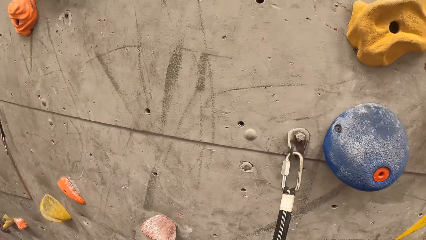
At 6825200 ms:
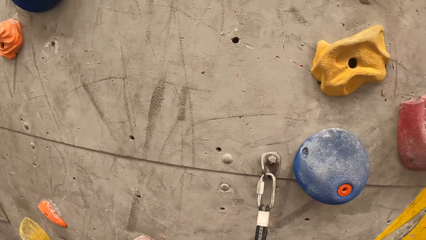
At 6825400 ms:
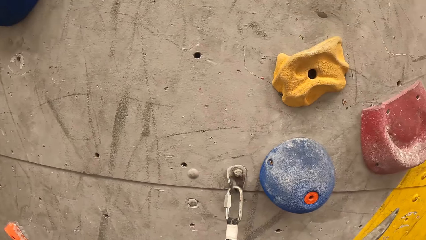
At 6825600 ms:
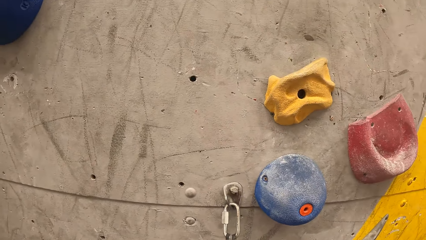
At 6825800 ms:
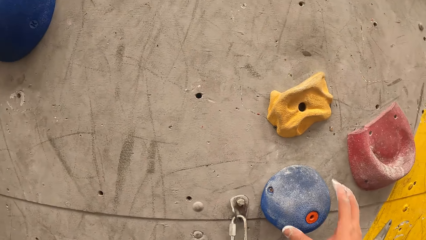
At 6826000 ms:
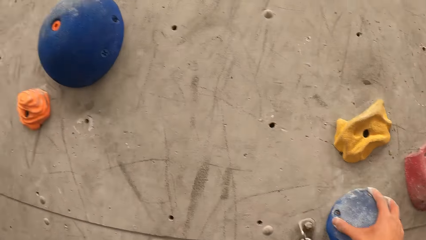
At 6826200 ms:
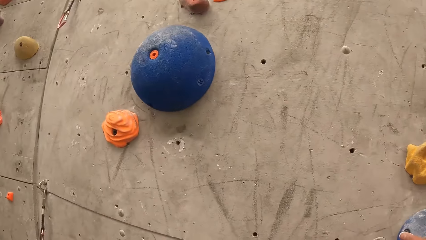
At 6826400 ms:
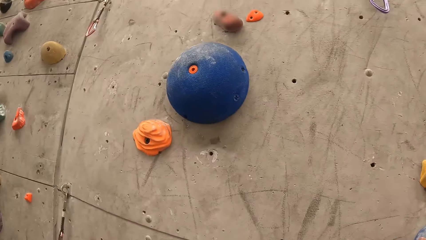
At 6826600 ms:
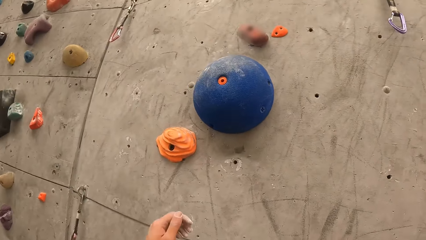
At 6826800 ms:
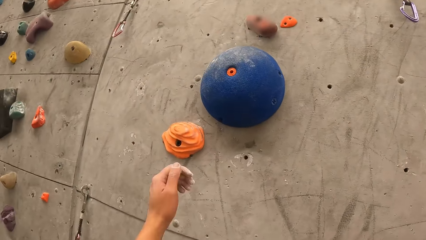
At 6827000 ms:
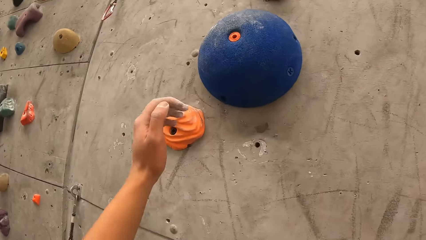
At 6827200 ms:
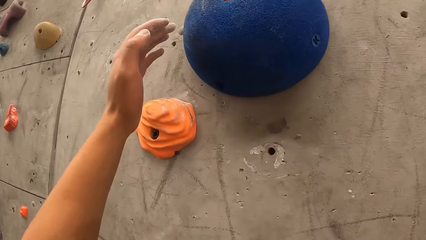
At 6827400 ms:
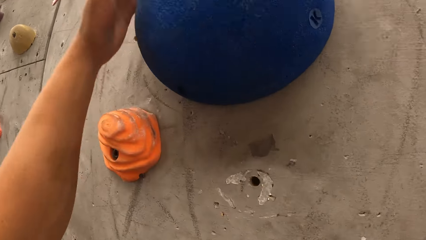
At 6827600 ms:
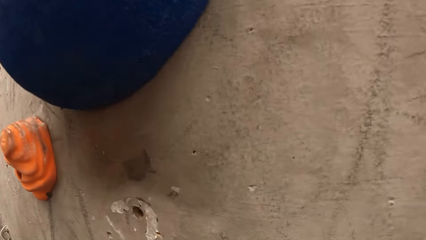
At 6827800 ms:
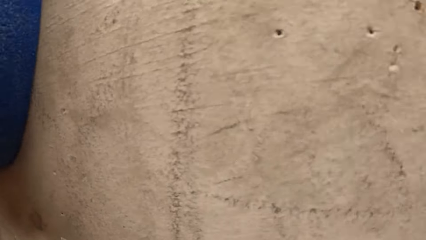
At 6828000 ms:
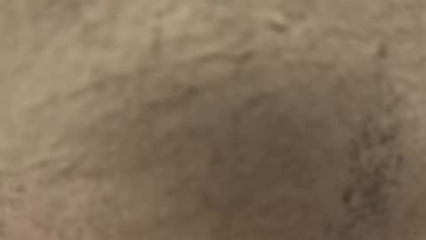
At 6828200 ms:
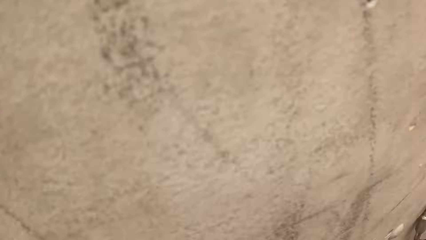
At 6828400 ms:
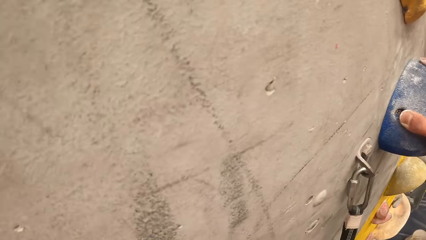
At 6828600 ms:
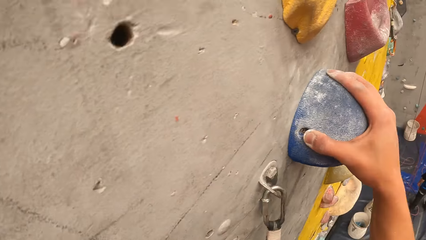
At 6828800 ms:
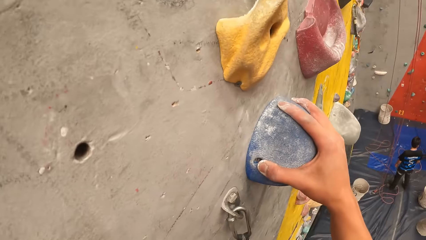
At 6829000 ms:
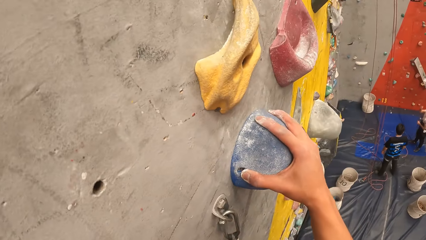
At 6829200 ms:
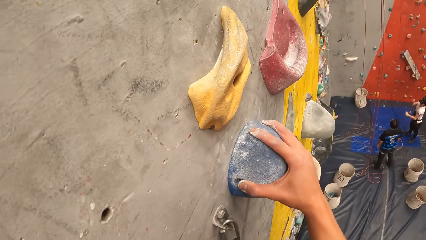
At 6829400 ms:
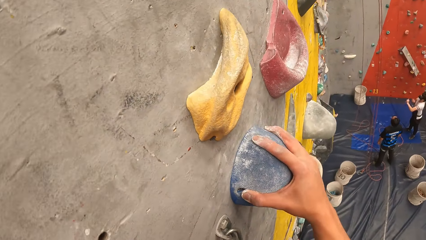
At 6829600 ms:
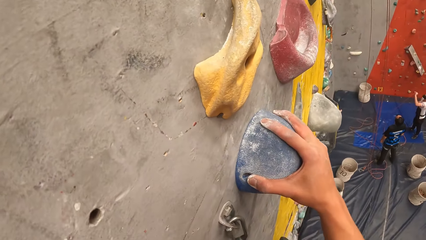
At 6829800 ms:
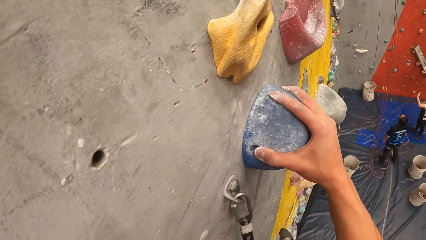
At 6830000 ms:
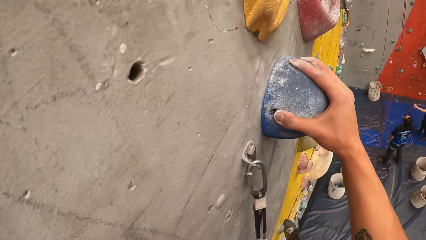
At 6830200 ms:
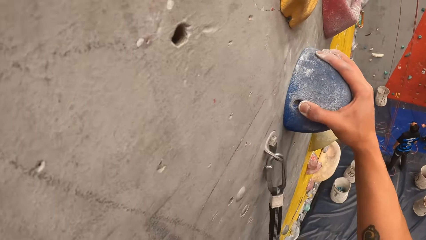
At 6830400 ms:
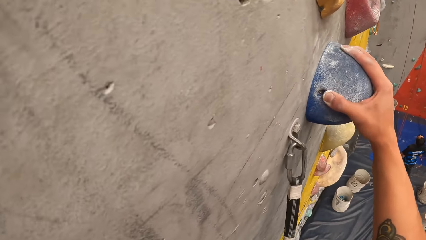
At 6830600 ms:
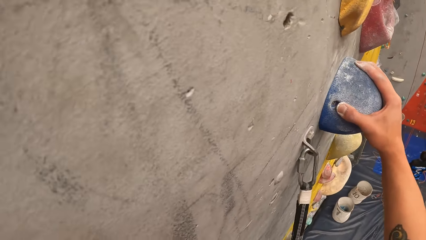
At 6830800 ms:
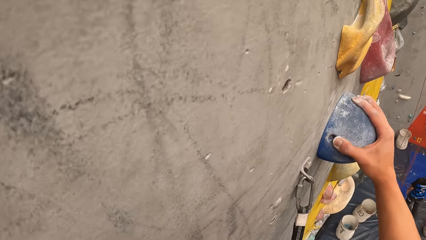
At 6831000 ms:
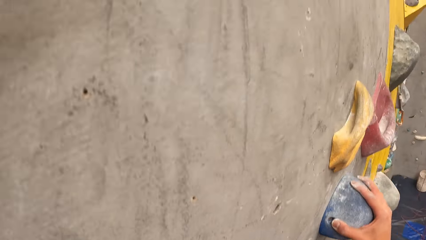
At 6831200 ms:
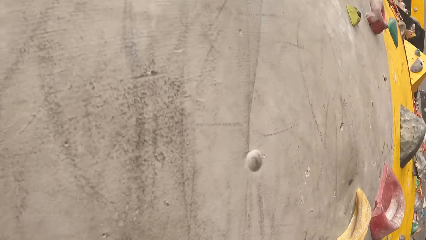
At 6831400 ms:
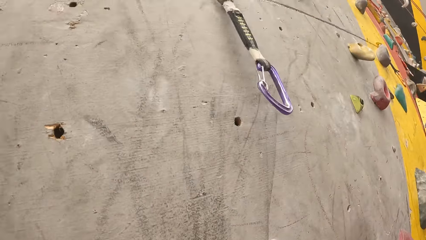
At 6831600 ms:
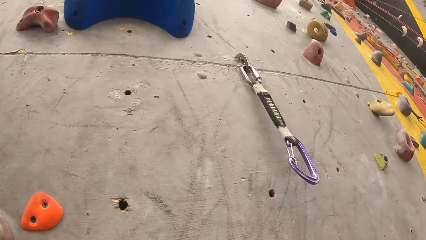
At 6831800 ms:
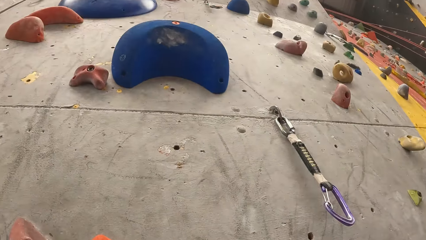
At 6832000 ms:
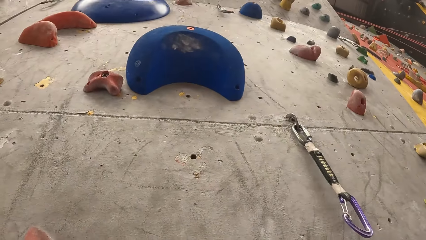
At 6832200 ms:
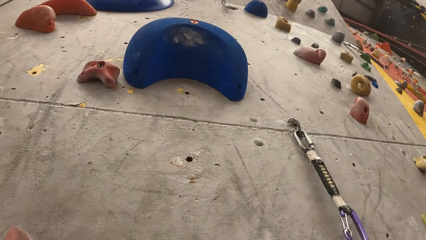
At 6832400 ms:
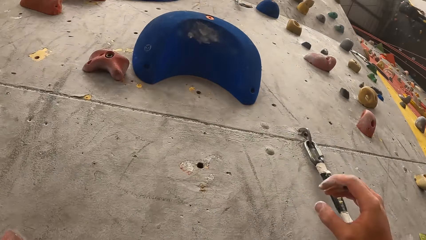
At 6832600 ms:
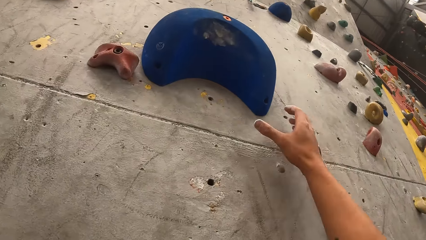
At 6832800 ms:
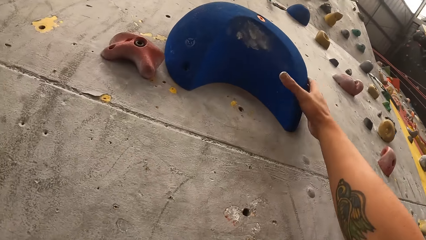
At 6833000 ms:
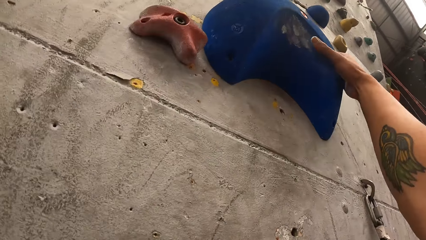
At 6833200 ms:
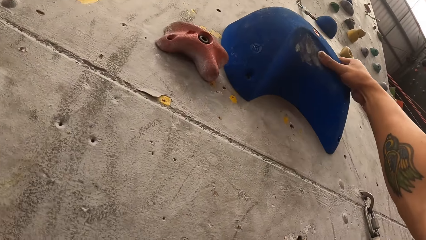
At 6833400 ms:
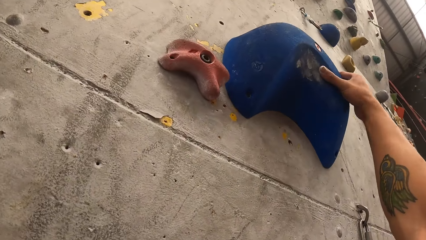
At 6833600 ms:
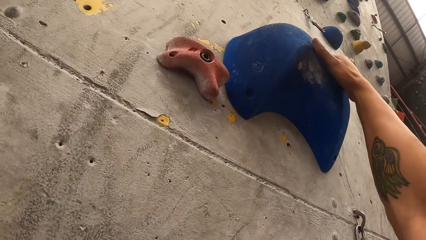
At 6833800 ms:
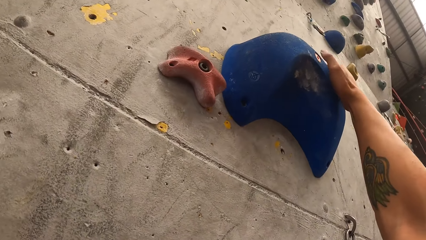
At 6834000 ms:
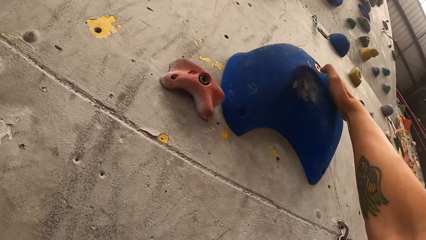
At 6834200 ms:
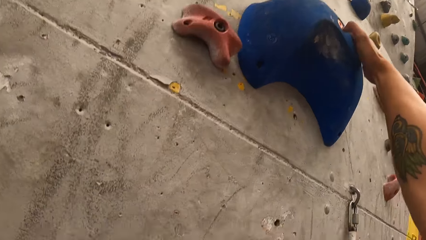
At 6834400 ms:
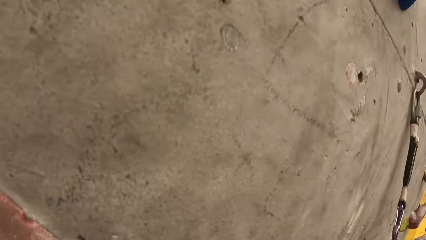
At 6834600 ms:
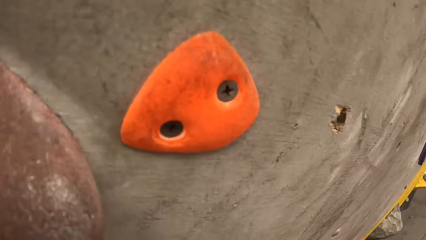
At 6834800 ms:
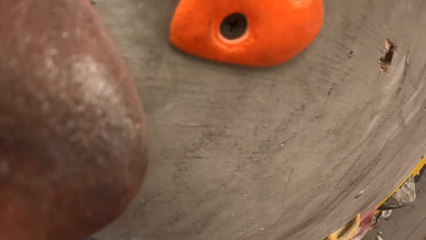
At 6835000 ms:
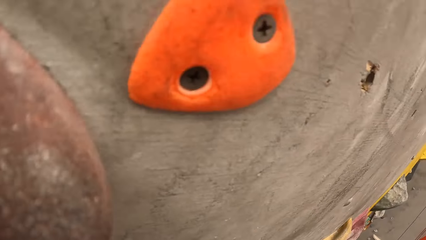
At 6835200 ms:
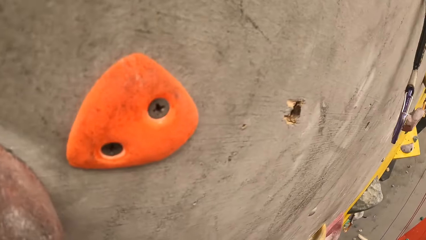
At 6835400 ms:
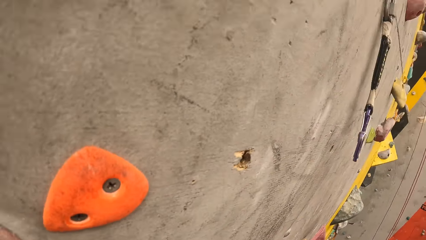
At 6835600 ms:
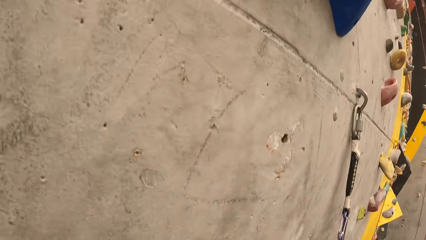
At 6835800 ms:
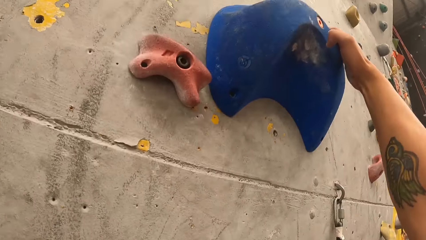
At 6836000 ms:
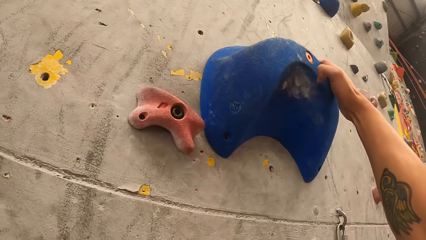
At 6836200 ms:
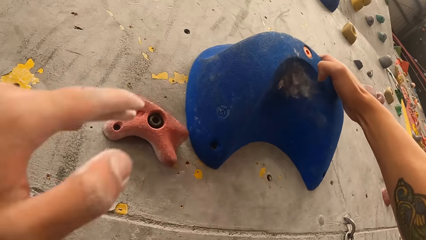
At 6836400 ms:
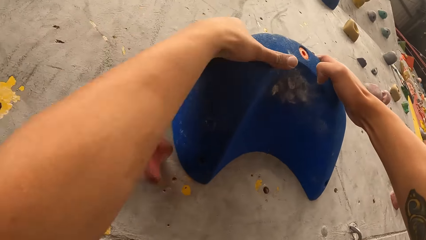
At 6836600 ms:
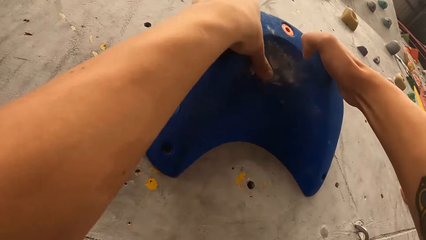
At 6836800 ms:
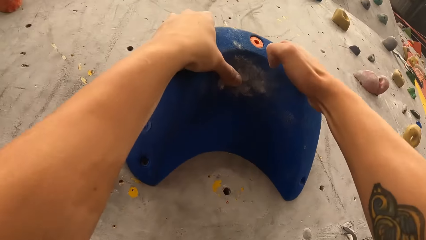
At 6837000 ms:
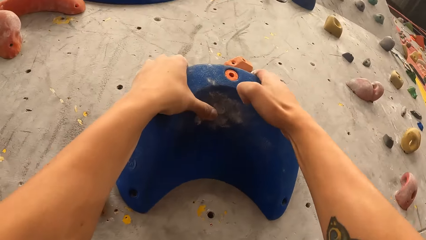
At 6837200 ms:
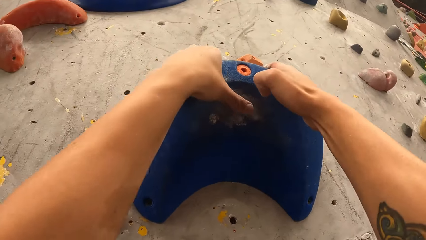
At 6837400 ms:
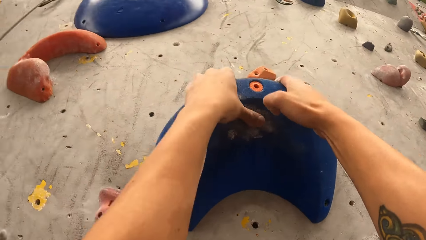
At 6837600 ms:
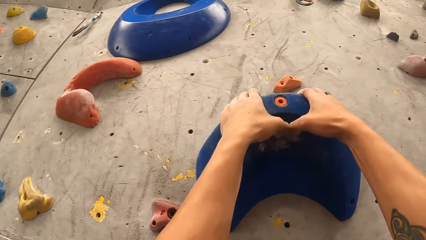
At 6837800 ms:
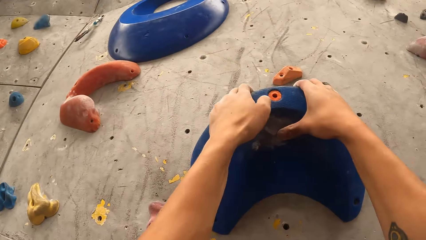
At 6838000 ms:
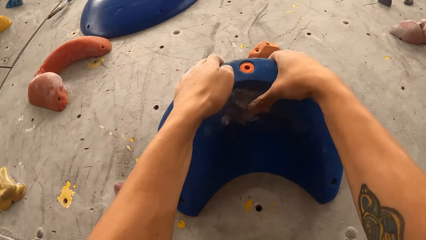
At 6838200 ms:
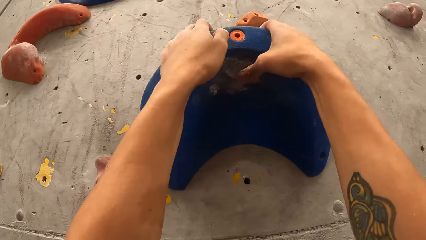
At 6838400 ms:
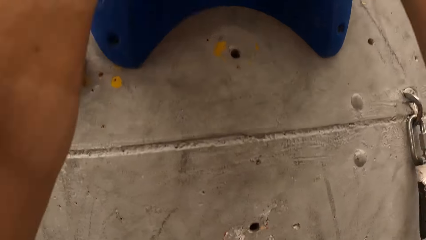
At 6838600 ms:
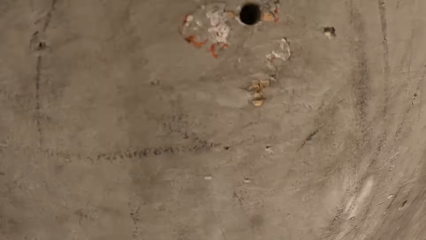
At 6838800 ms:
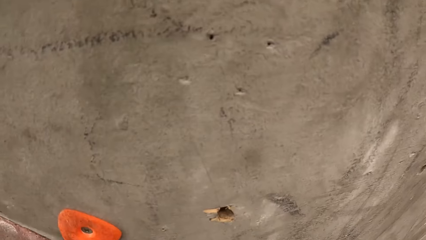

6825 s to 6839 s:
The camera wearer holds the climbing holds. They climb the bouldering wall.

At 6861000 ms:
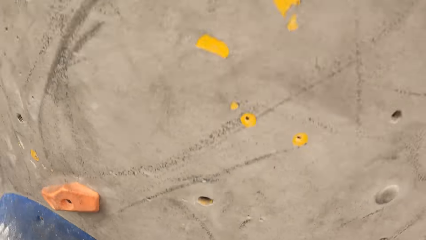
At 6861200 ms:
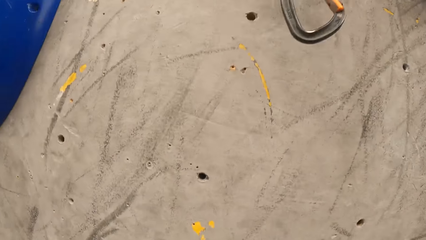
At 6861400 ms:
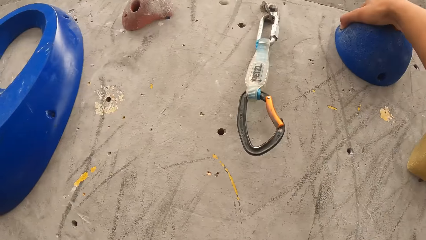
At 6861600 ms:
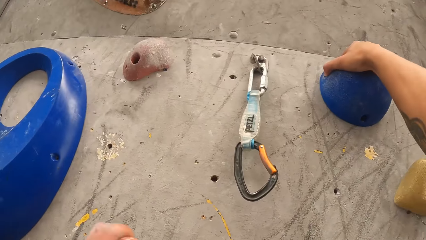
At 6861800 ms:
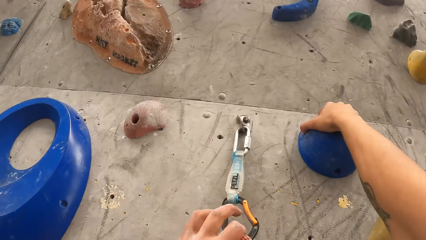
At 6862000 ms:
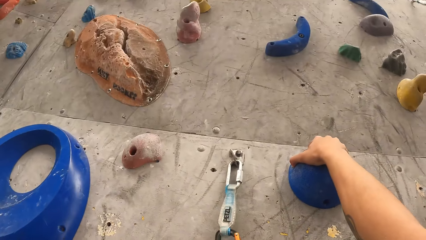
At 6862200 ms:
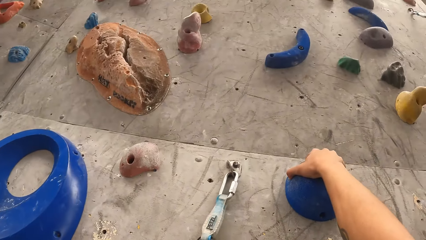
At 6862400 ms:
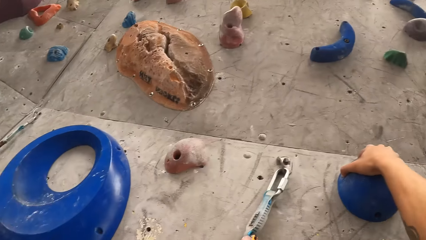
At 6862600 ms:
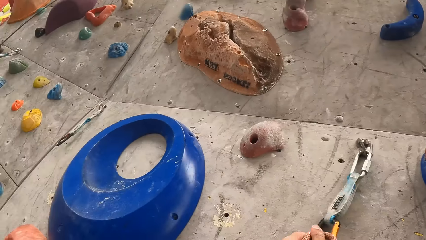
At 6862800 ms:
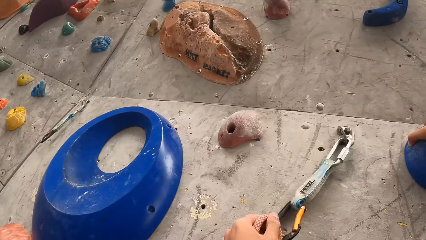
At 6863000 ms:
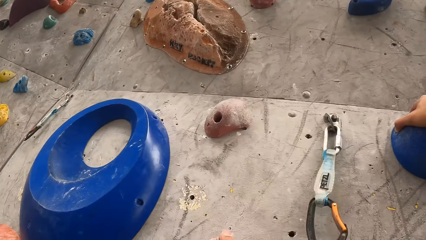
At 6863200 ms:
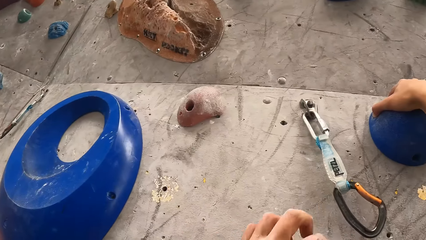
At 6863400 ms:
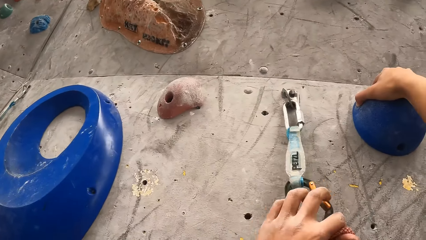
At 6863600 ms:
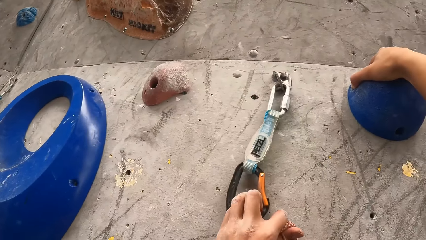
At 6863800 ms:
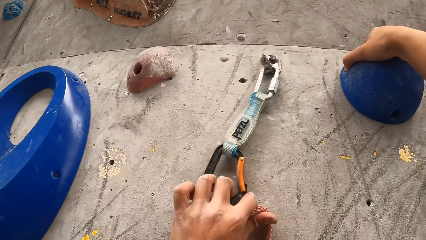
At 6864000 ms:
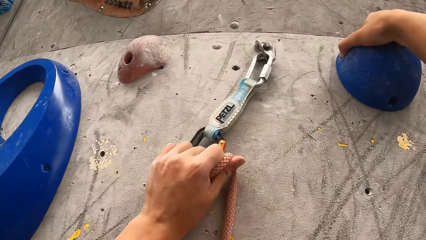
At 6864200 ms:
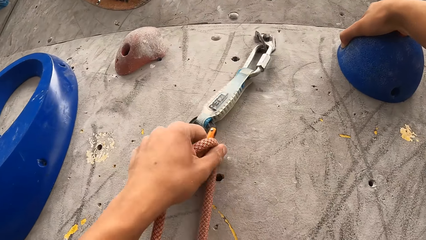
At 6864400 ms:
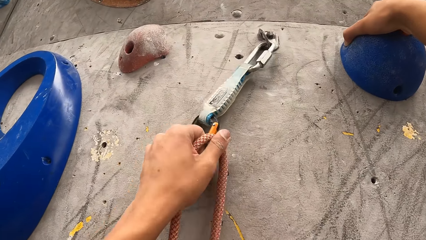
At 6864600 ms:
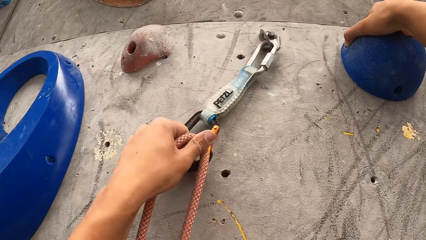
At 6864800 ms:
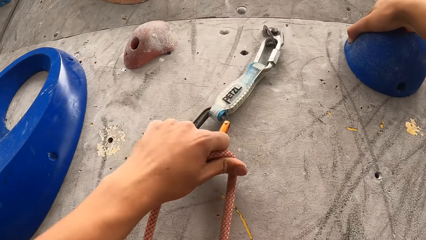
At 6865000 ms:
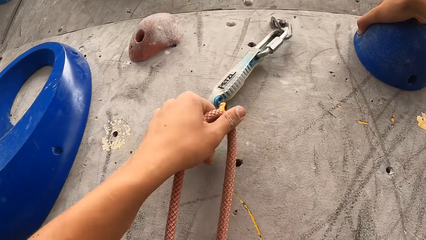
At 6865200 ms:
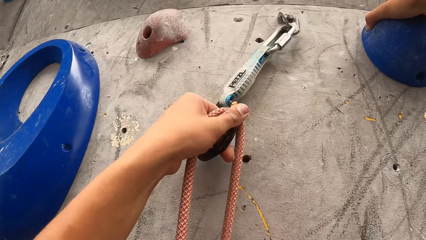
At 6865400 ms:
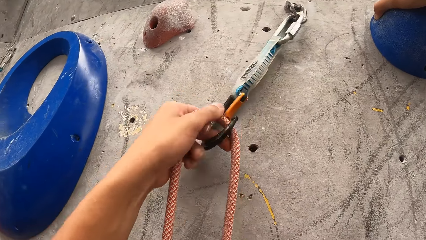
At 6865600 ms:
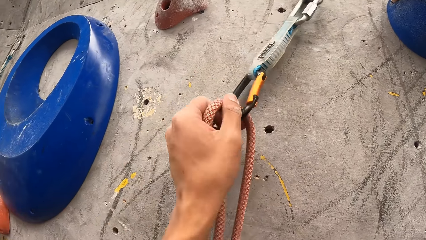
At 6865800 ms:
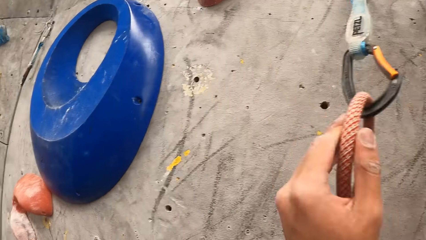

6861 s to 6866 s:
The camera wearer hooks the rope.
